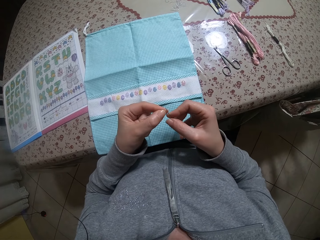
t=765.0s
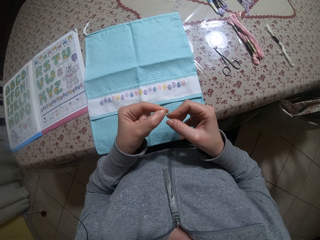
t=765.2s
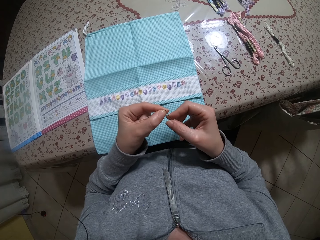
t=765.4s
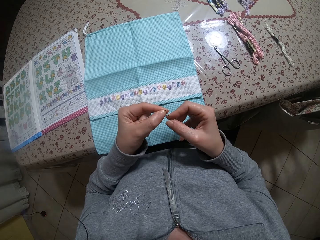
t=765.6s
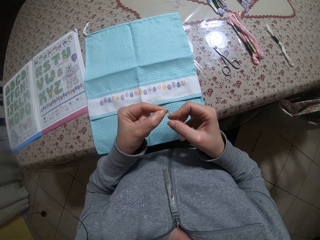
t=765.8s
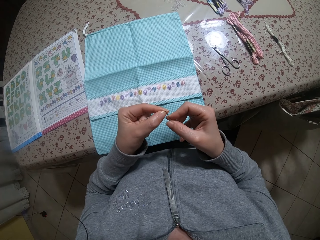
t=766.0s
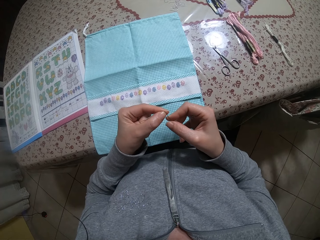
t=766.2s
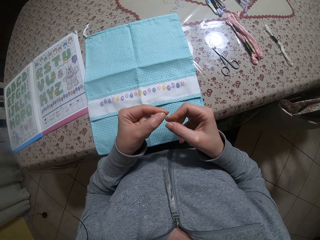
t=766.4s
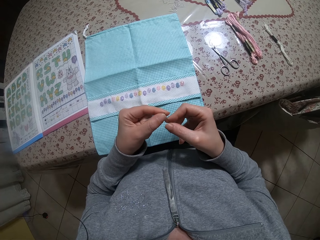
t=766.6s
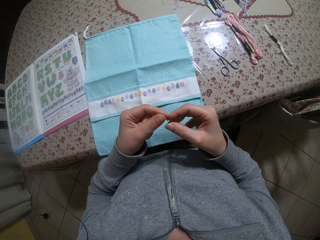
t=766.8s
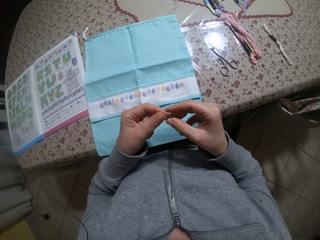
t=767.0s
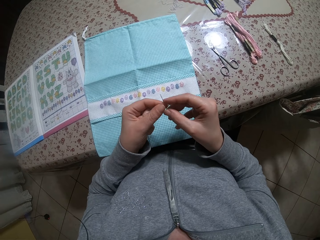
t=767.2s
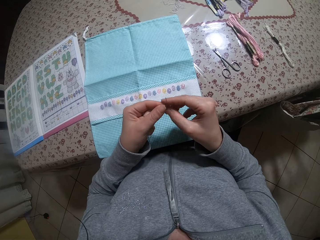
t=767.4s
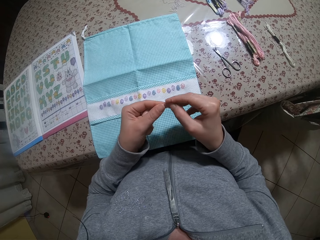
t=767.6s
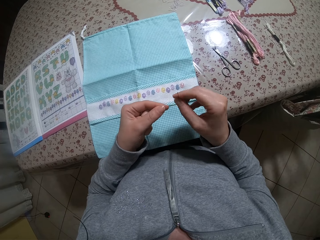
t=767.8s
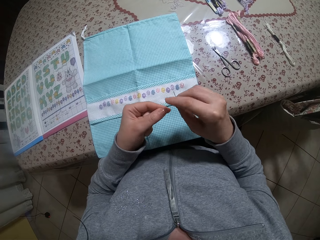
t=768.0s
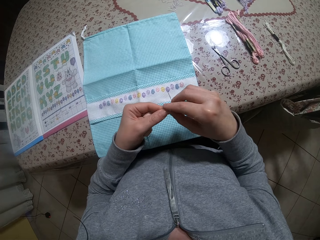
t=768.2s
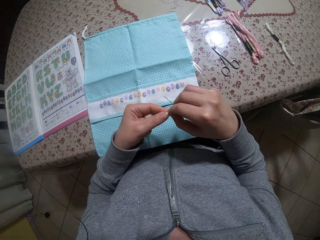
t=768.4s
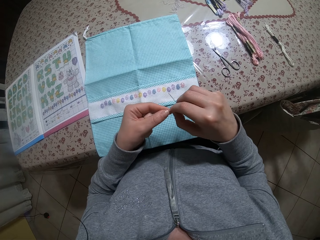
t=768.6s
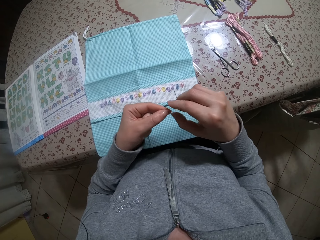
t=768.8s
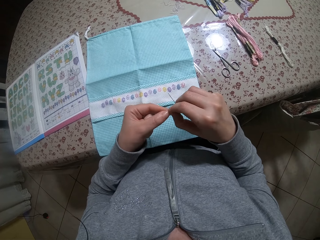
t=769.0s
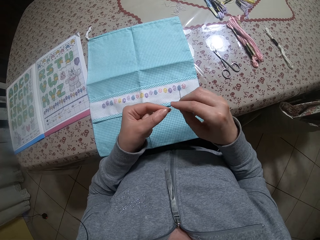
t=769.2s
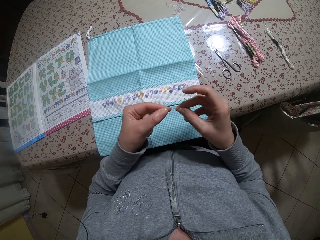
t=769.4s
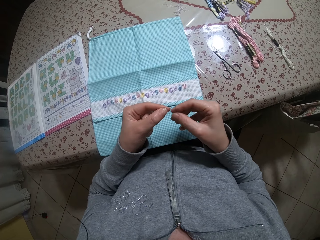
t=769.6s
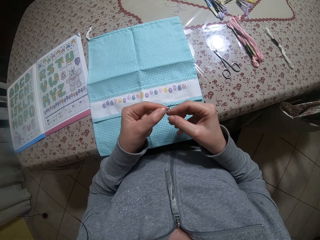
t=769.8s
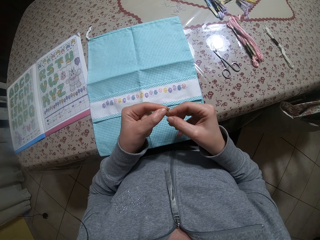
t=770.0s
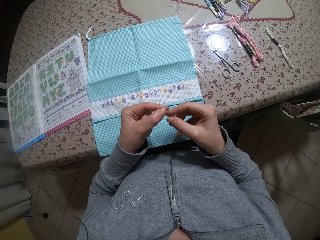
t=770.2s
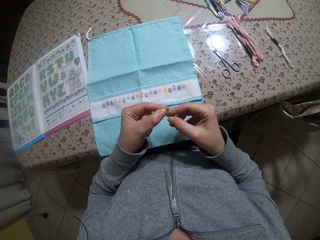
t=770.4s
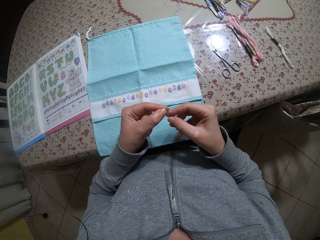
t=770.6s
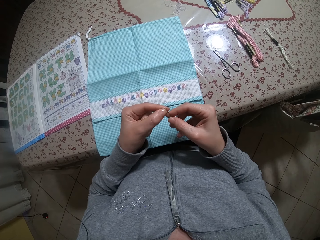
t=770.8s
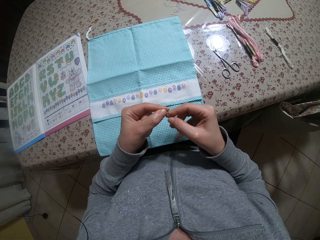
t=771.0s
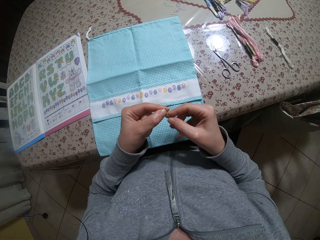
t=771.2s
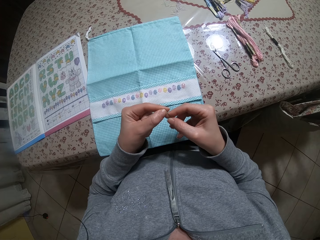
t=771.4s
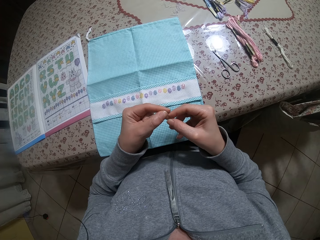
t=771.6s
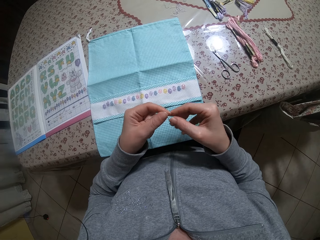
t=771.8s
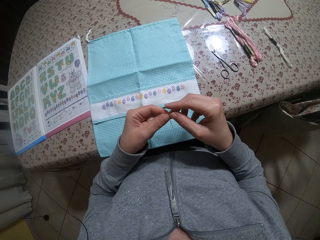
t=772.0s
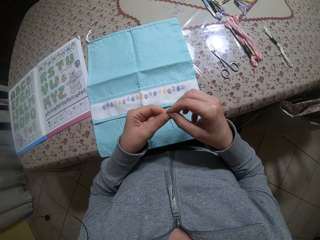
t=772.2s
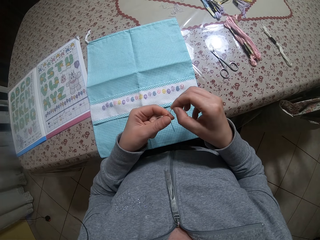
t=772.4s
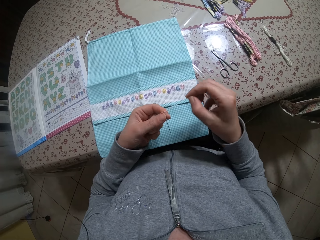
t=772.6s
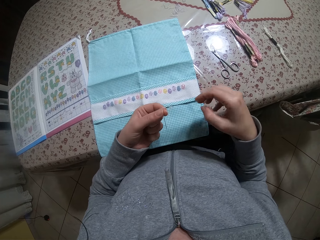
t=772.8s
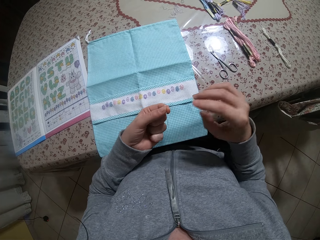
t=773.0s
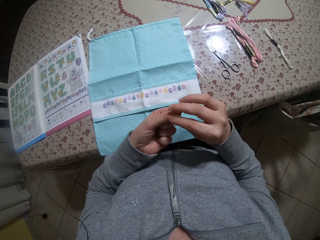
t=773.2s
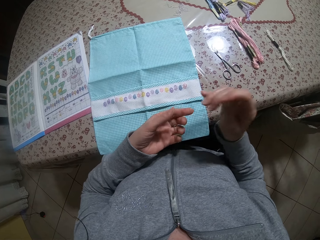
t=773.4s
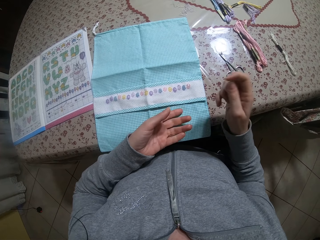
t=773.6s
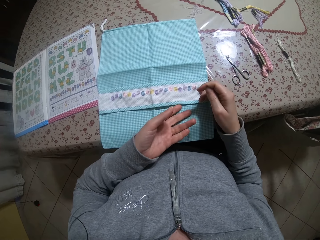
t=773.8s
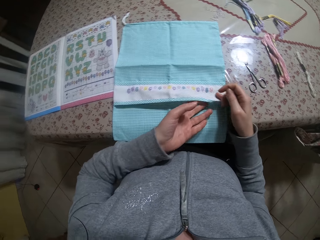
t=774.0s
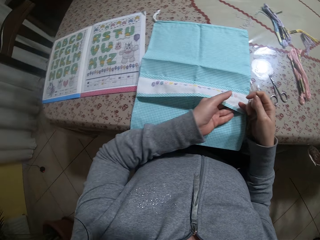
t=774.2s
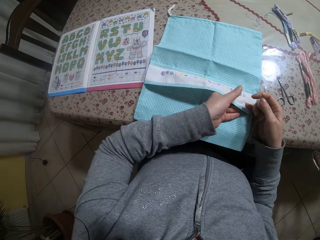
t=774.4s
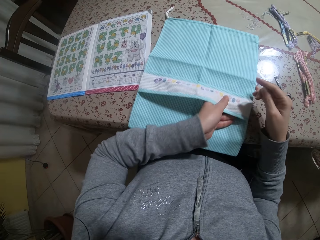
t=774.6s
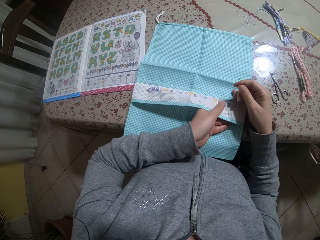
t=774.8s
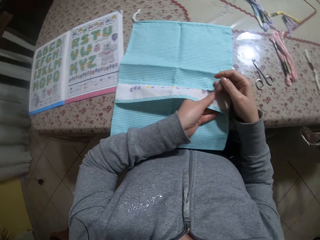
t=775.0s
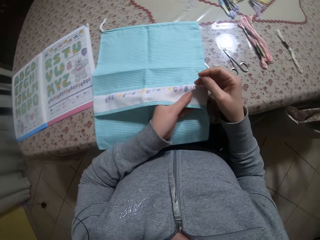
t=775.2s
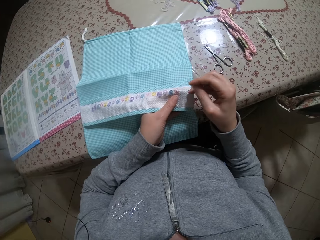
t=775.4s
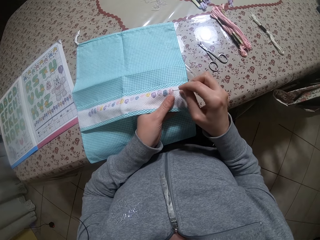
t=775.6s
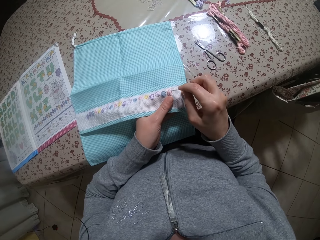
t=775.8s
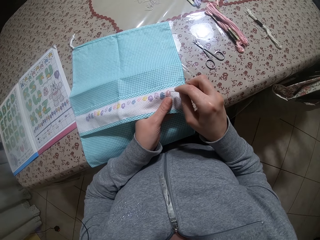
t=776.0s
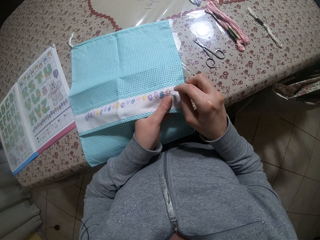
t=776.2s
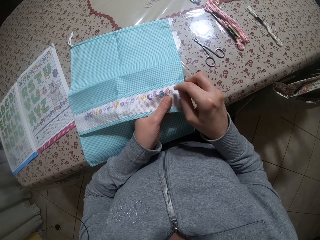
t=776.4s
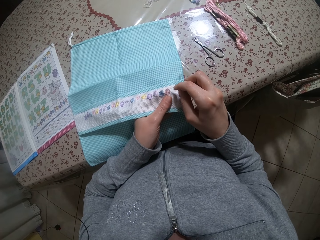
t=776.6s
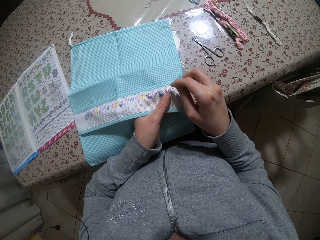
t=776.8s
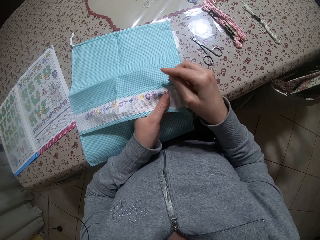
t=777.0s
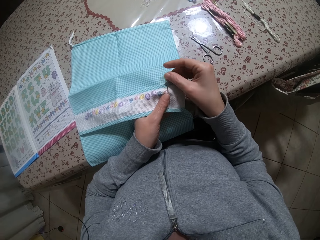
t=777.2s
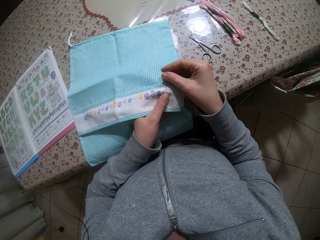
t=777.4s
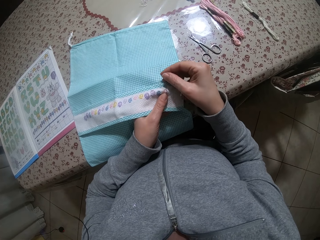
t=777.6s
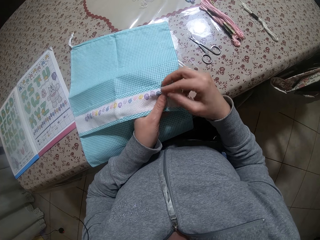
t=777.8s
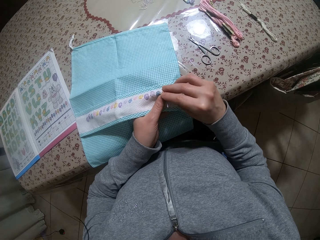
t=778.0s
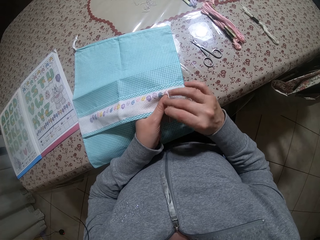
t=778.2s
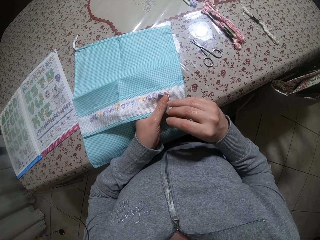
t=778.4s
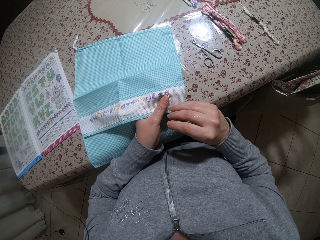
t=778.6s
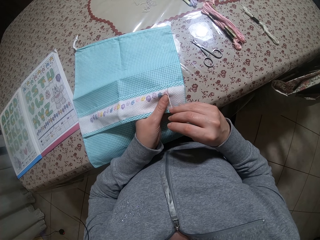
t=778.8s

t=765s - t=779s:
The camera wearer passes the needle to her left hand. She passes the needle to her right hand. She adjusts the thread. She presses the thread with both hands. She puts the thread through the hole of the needle with her left hand. She passes the needle to her left hand. She pulls the thread through the hole of the needle with her right hand. She holds the needle with her right hand. She lifts the fabric from the table with her left hand. She sews the fabric with the needle in her right hand.

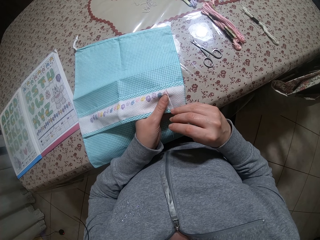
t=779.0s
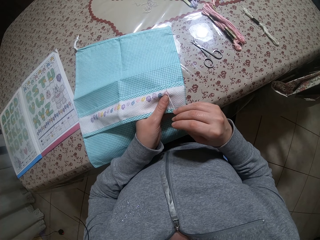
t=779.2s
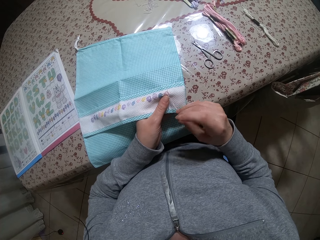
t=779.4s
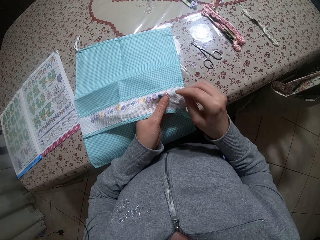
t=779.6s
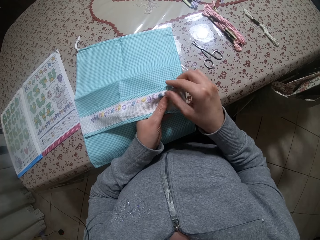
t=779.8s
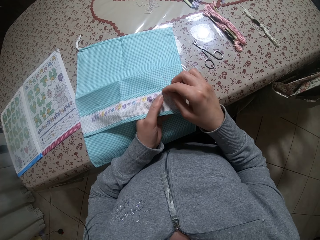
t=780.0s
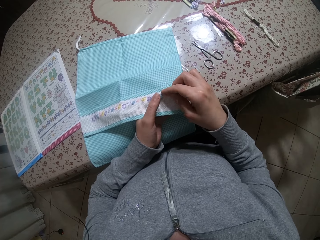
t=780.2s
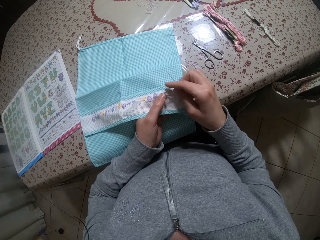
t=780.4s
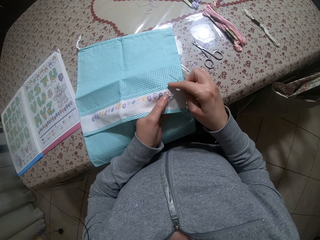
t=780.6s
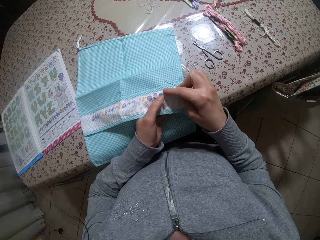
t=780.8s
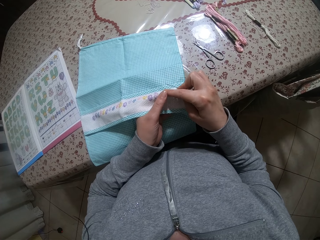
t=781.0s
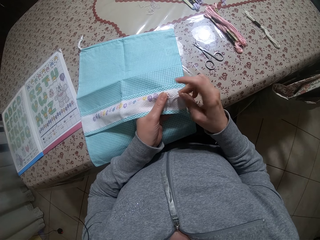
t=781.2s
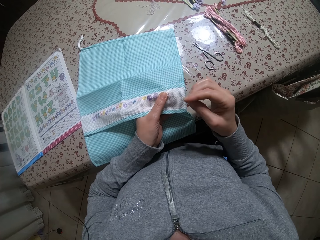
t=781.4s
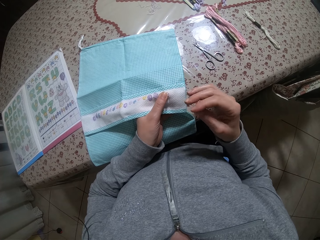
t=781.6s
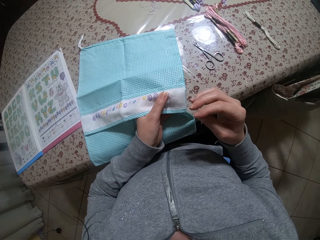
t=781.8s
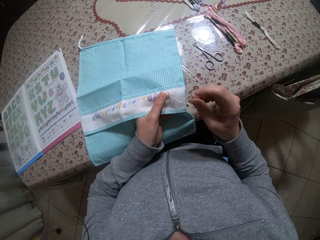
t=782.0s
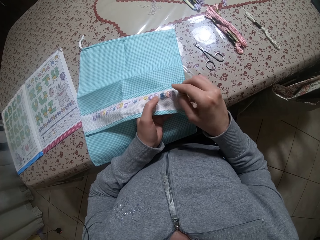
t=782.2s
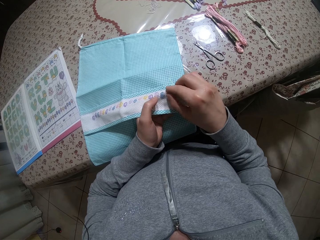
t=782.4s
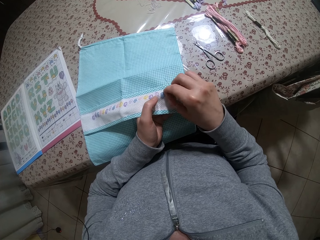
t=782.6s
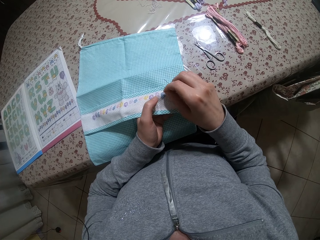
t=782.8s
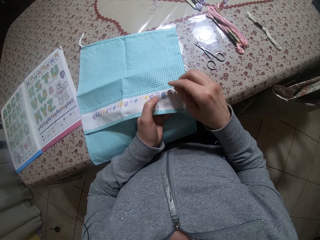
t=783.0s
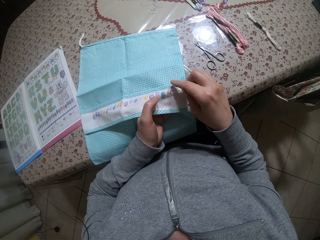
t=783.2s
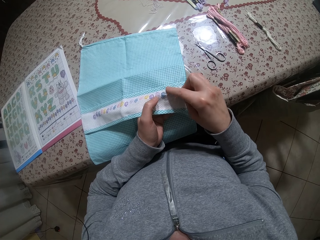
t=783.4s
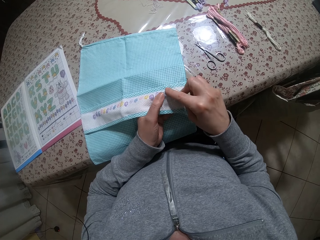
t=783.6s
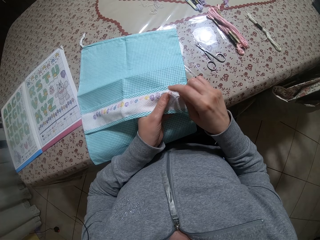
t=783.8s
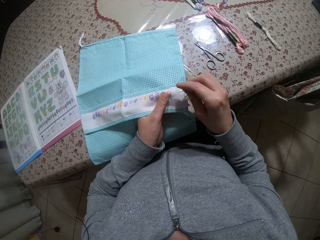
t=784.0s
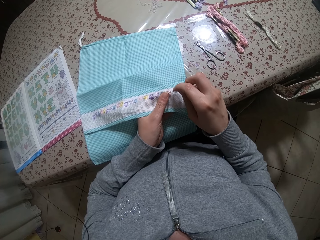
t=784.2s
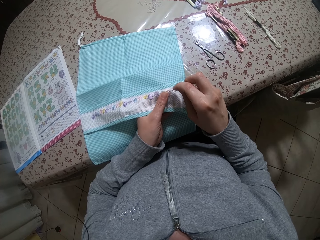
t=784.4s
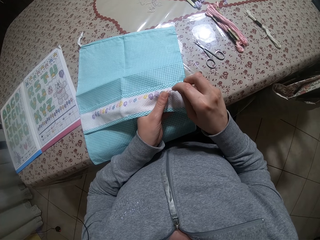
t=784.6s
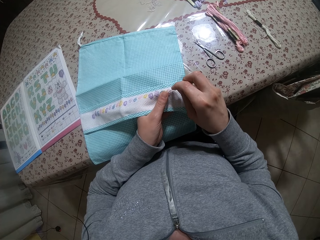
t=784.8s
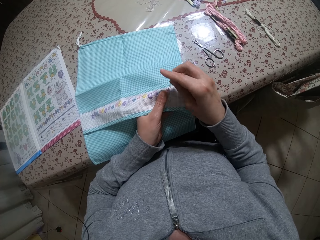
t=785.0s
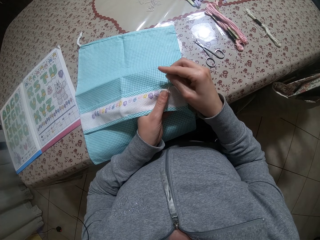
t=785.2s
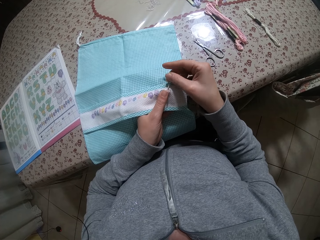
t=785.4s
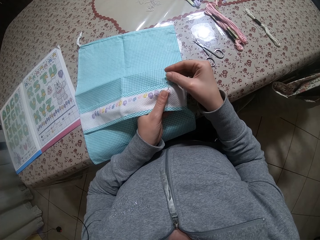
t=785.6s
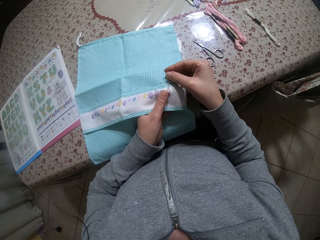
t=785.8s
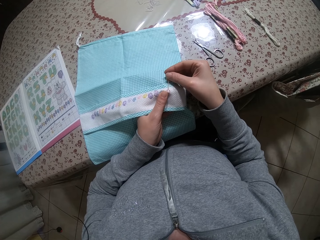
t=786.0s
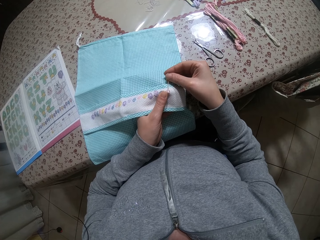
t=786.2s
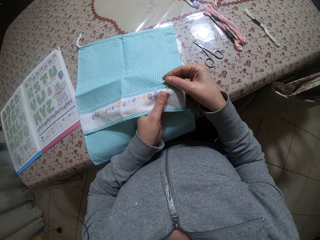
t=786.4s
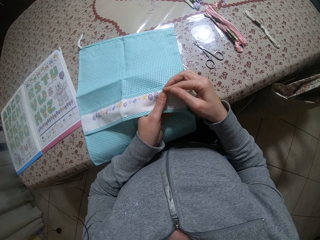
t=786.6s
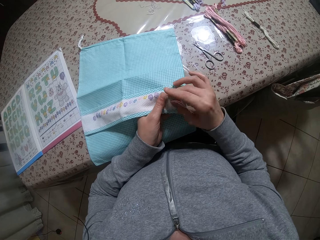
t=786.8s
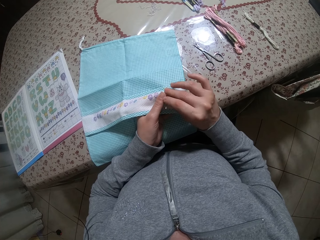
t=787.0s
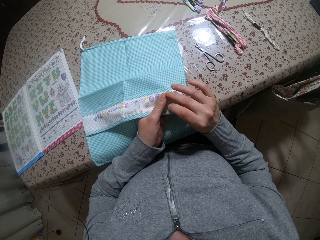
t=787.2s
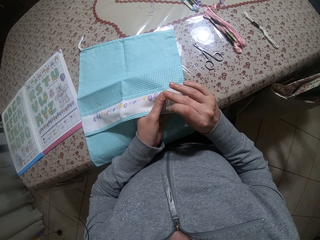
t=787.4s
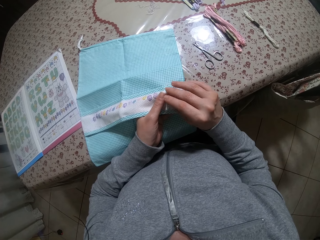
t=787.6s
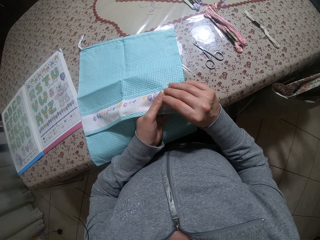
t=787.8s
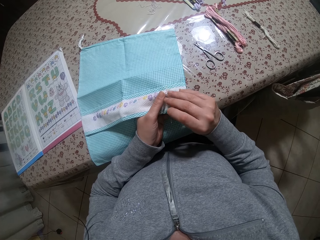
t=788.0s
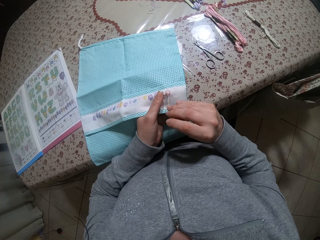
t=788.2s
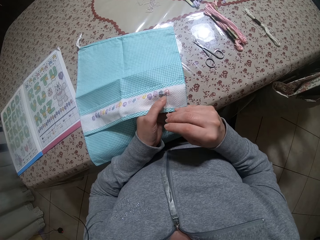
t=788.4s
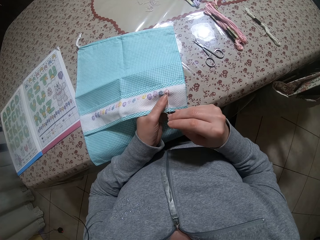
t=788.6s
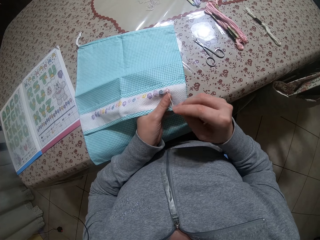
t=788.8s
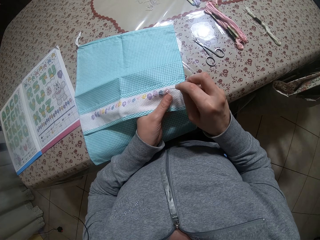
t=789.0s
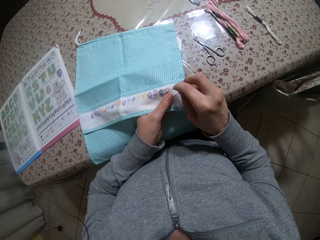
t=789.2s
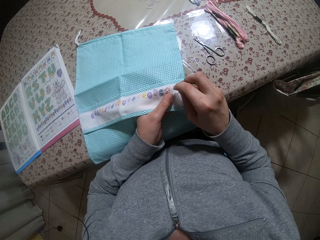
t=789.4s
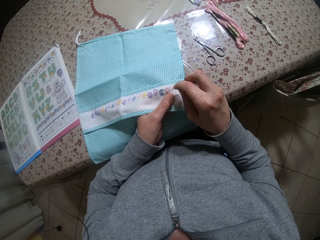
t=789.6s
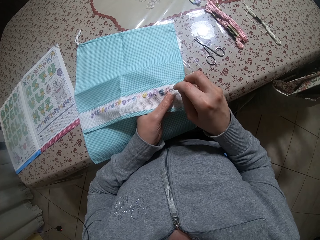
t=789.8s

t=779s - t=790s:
The camera wearer adjusts the thread in the fabric with her right hand. She sews the fabric with the needle in her right hand.
